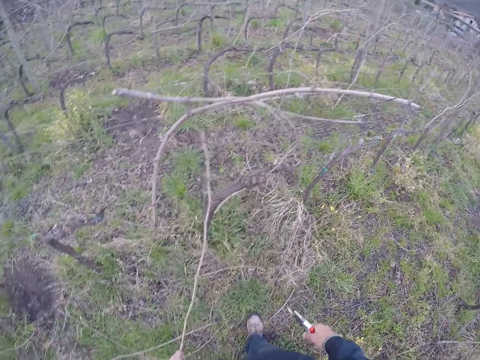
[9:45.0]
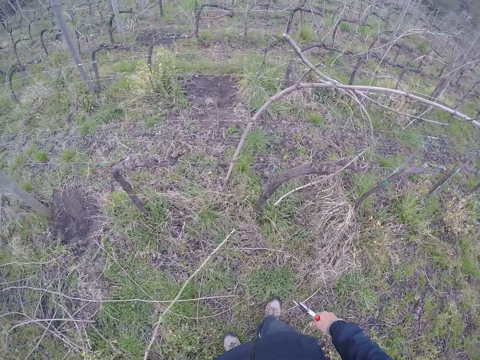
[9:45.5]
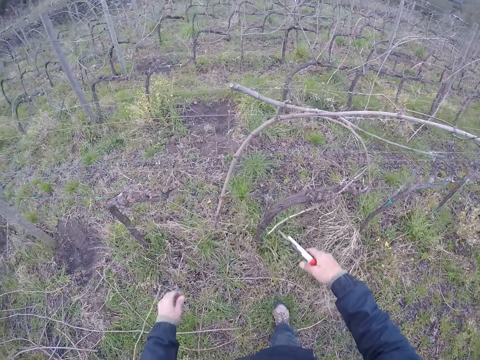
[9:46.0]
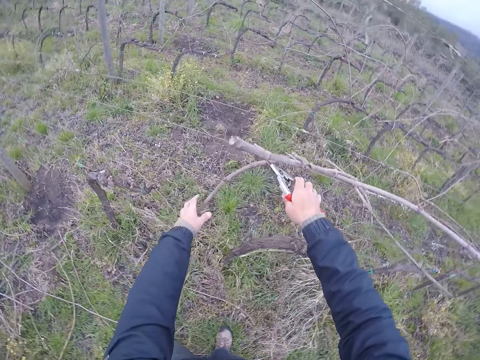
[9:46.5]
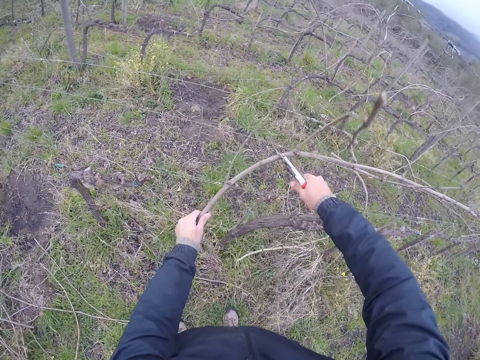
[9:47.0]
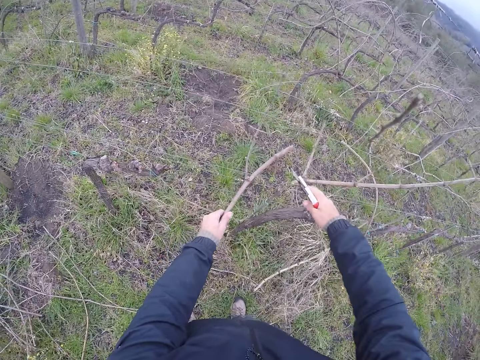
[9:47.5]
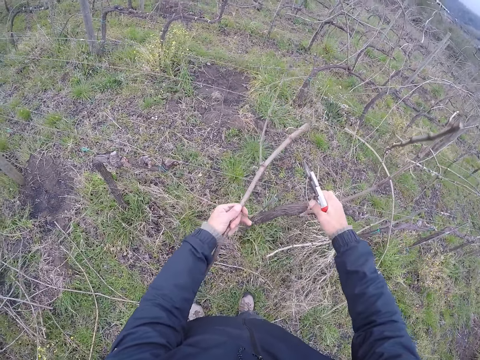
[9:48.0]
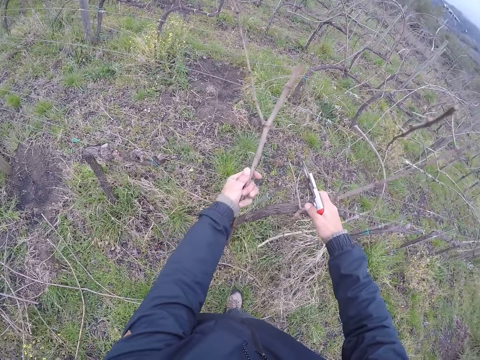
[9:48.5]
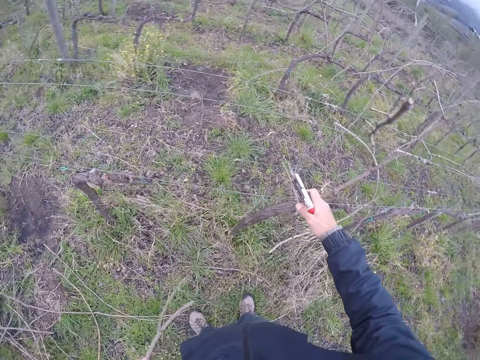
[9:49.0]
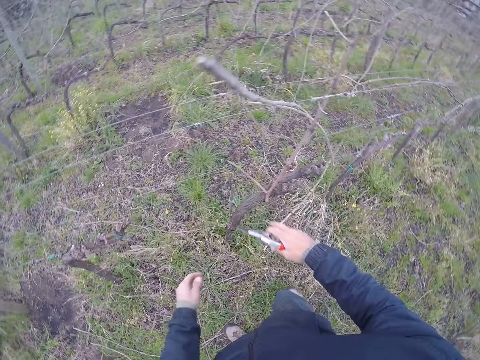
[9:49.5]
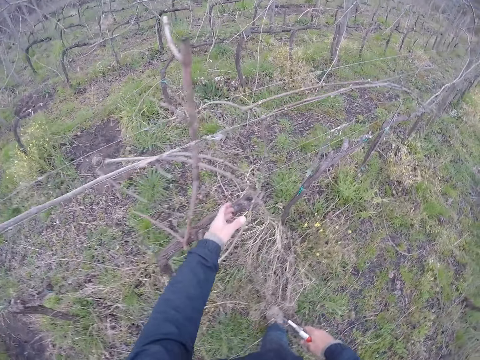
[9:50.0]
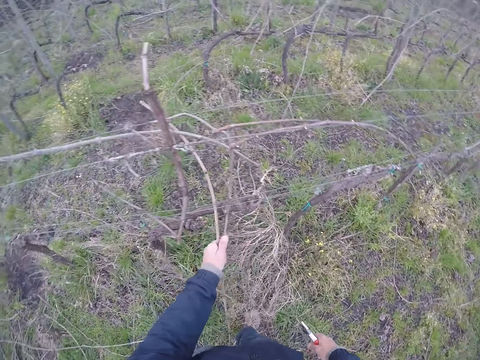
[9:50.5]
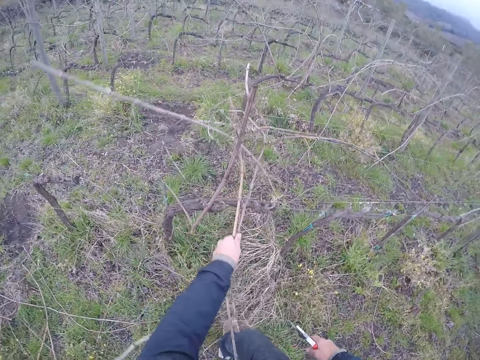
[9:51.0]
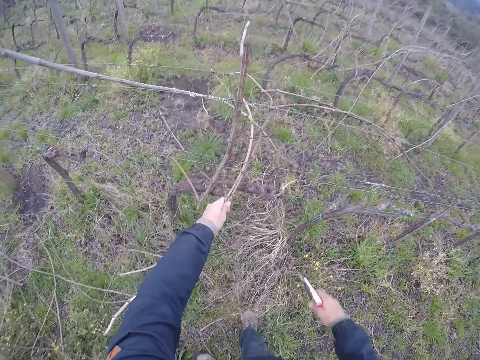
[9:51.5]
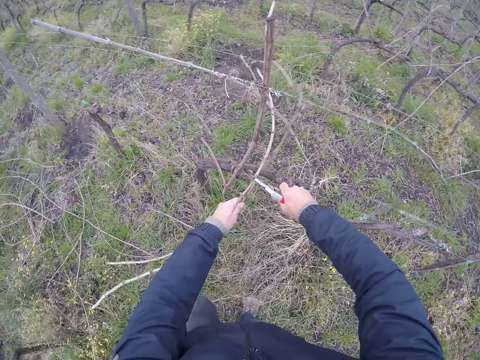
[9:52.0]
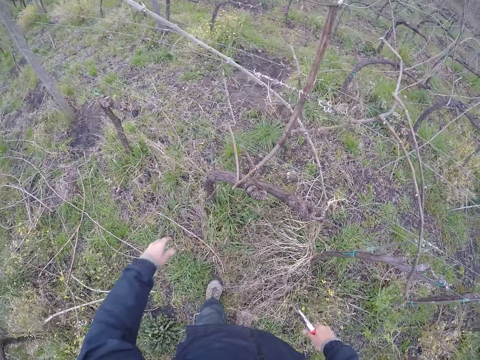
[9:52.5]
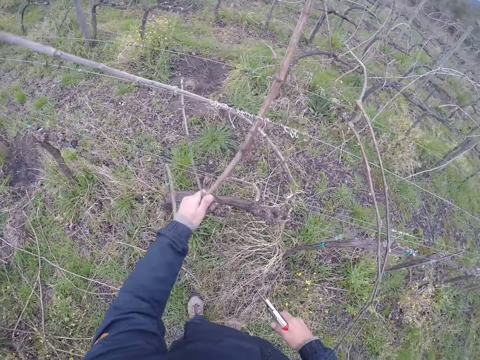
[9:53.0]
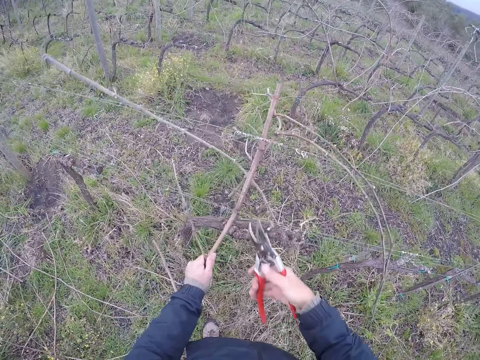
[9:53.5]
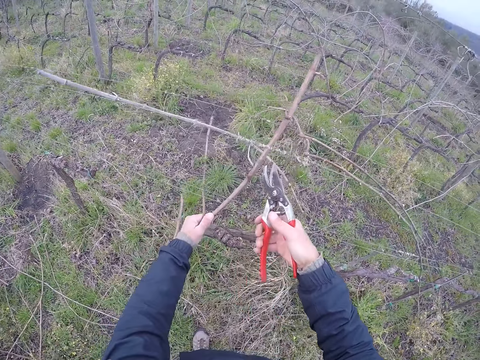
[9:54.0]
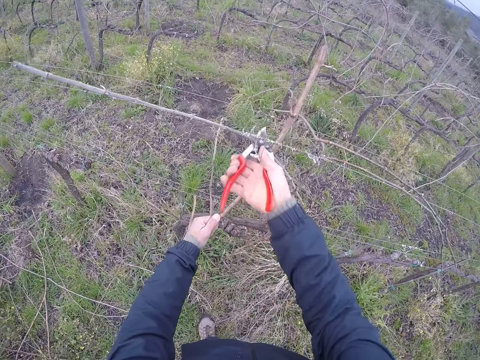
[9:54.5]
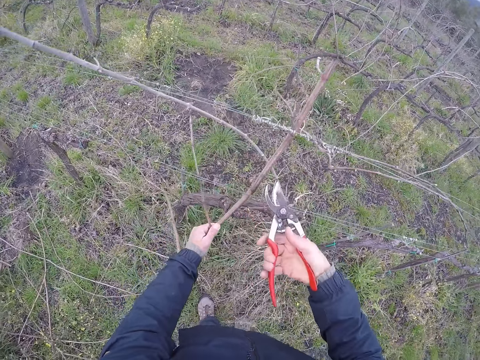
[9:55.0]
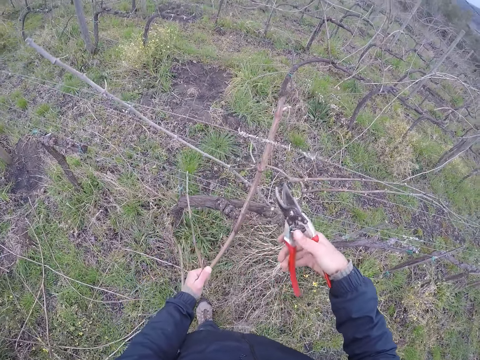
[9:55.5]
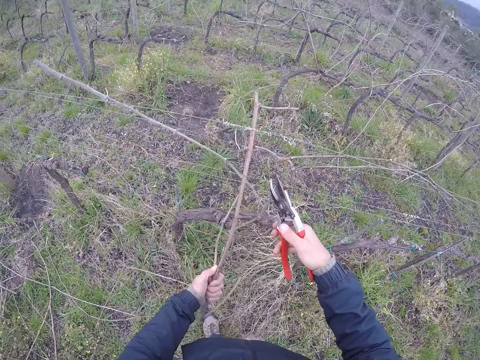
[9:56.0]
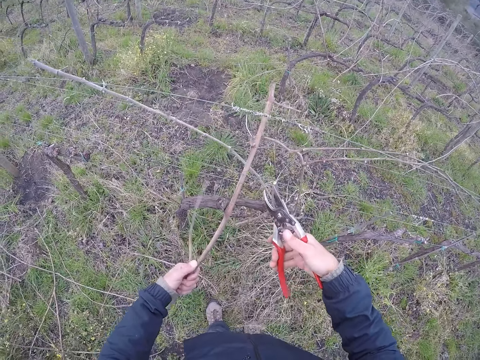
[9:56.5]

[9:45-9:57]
The camera wearer throws the twigs on the ground with his left hand. He pulls a twig from the fence with his left hand. He cuts the twig with the pruner in his right hand. He pulls the twig from the fence with his left hand. He throws the twigs on the ground with his left hand. He holds the branch. He pulls a twig from the fence with his left hand. He cuts the twig with the pruner in his right hand. He holds the branch. He pulls the twig from the fence with his left hand.

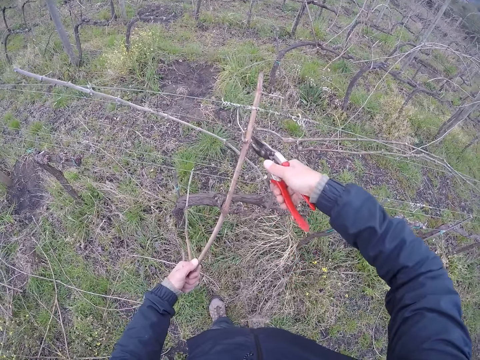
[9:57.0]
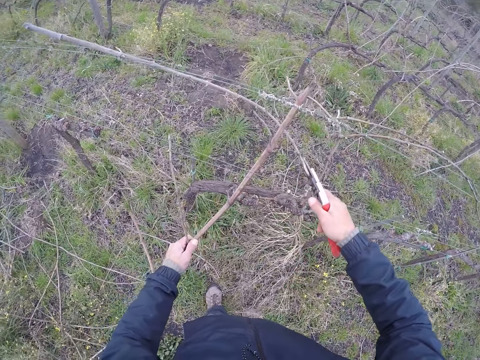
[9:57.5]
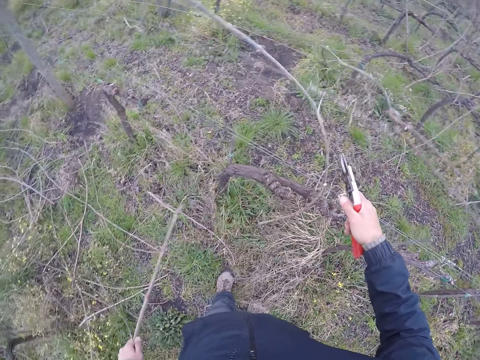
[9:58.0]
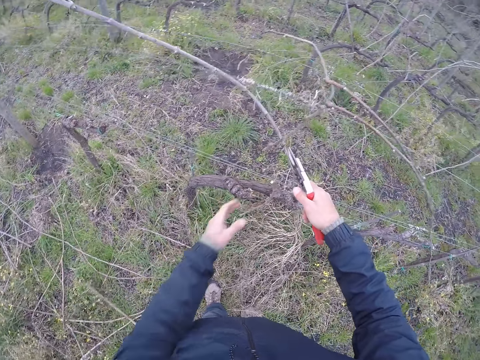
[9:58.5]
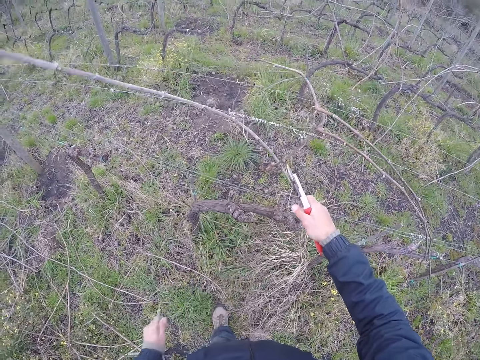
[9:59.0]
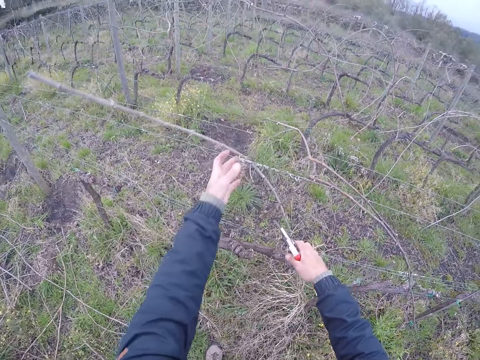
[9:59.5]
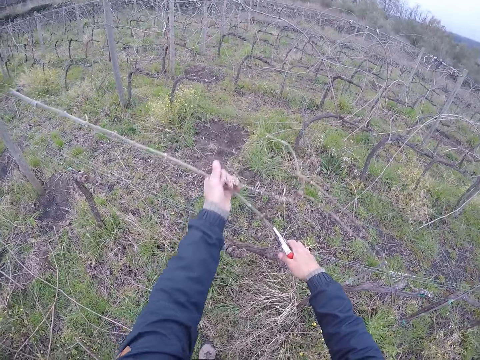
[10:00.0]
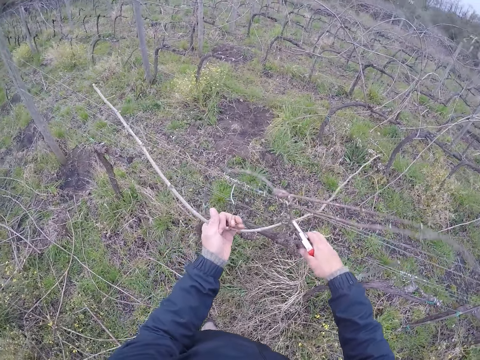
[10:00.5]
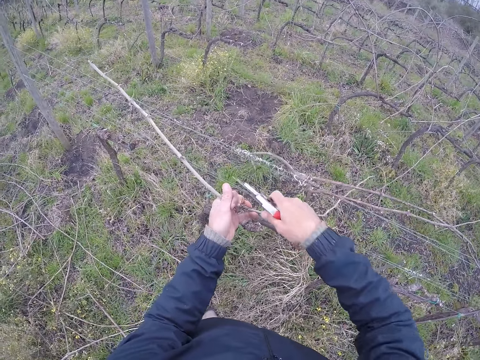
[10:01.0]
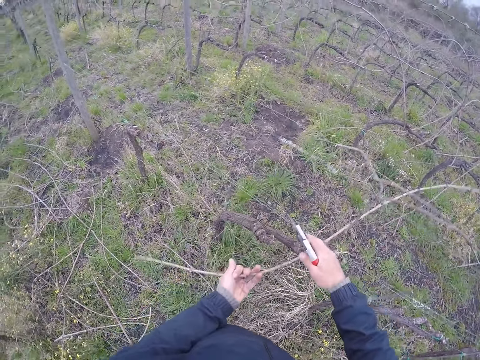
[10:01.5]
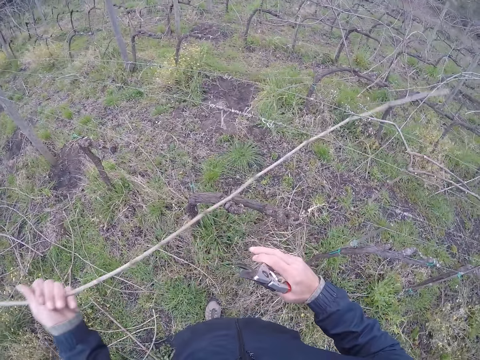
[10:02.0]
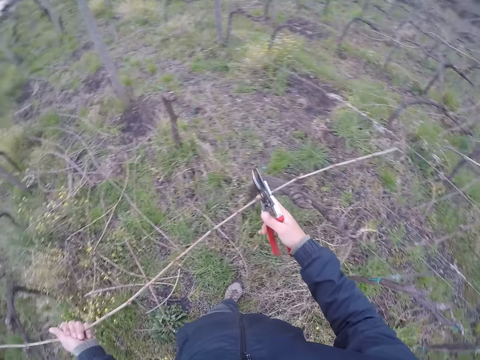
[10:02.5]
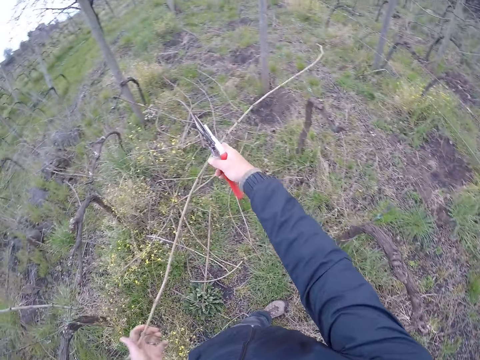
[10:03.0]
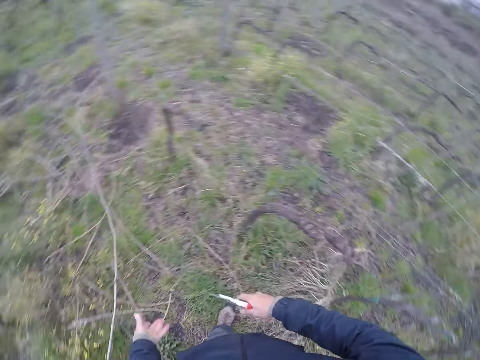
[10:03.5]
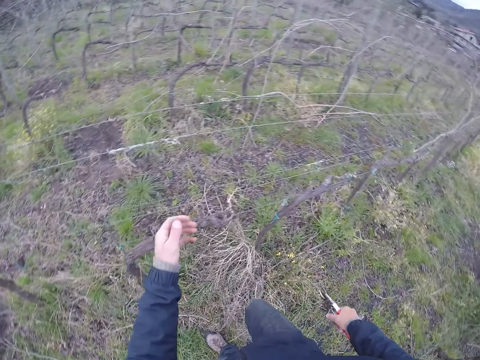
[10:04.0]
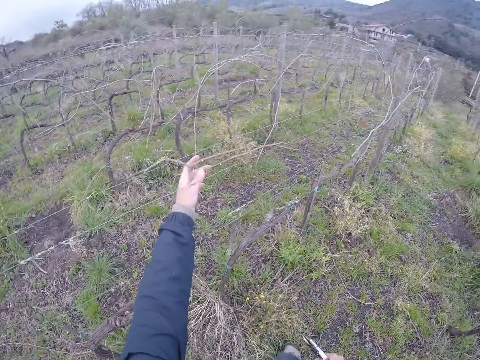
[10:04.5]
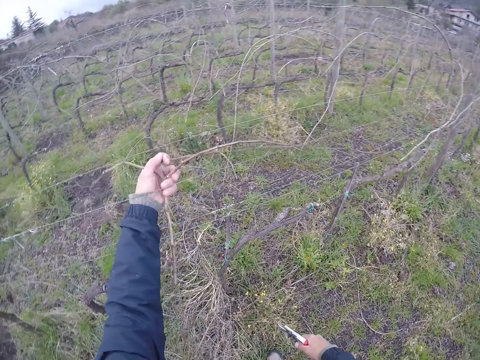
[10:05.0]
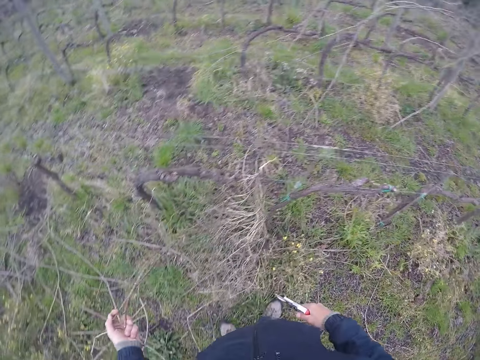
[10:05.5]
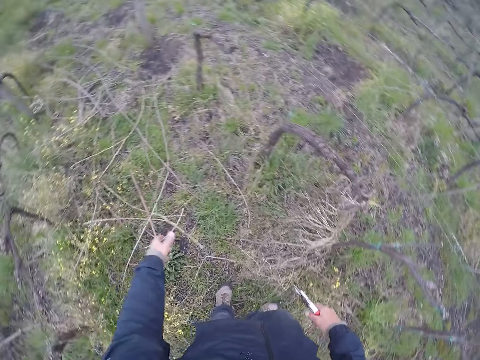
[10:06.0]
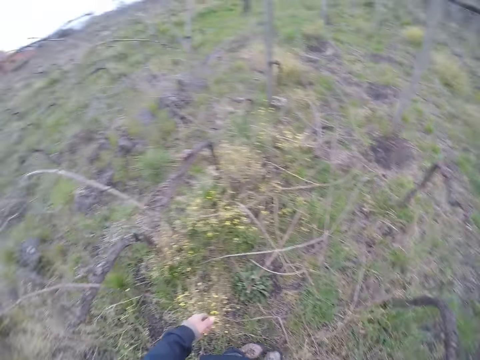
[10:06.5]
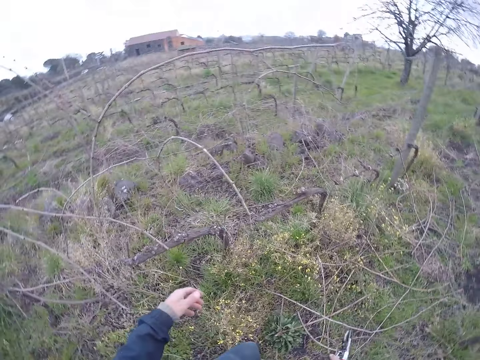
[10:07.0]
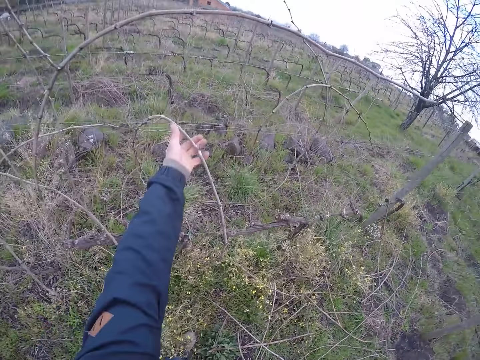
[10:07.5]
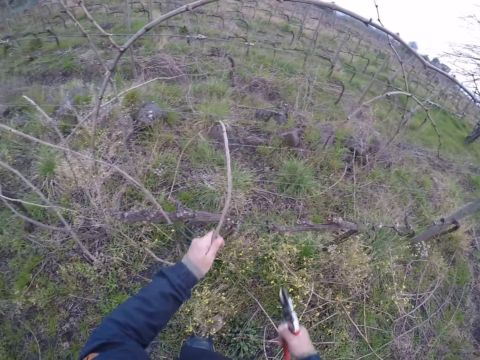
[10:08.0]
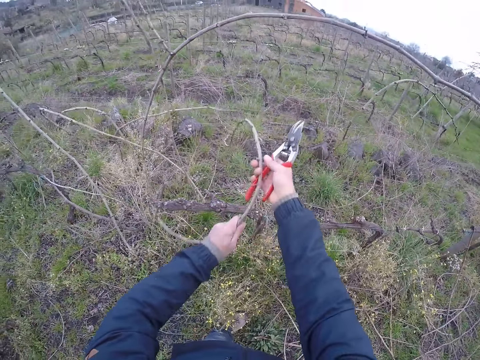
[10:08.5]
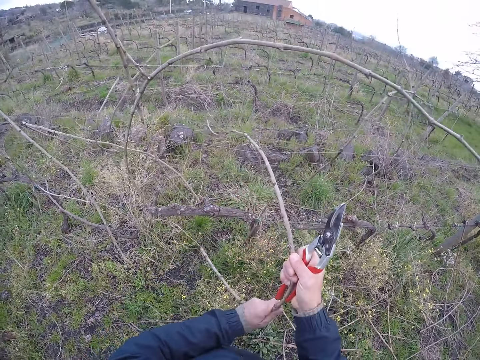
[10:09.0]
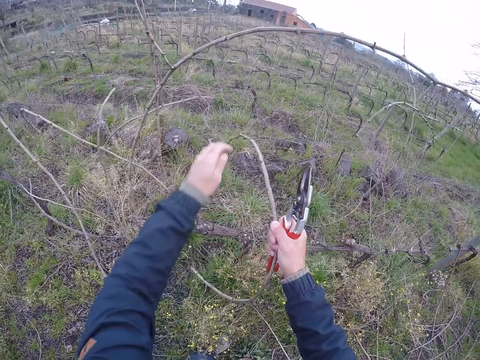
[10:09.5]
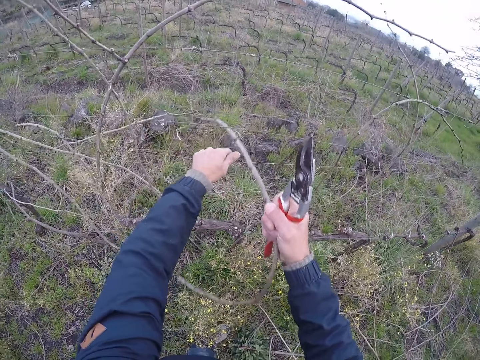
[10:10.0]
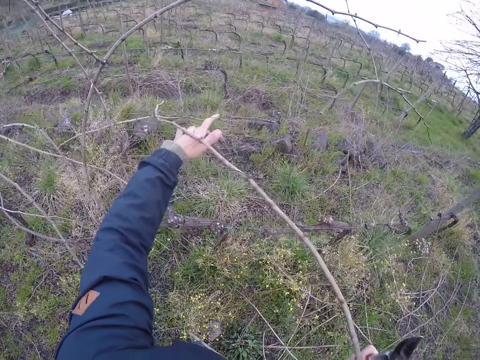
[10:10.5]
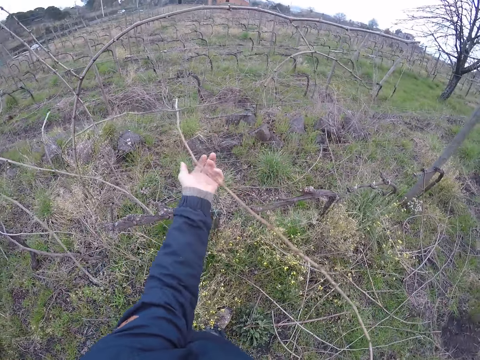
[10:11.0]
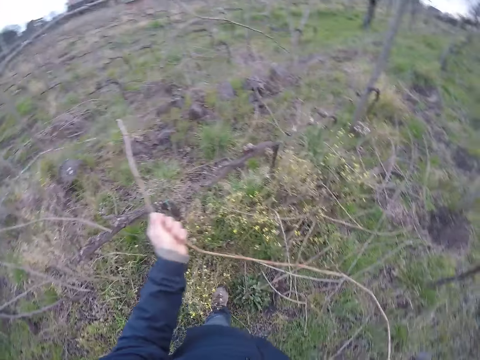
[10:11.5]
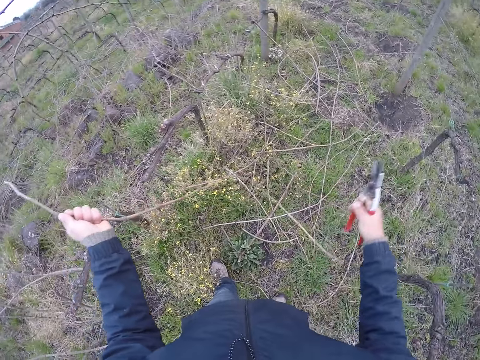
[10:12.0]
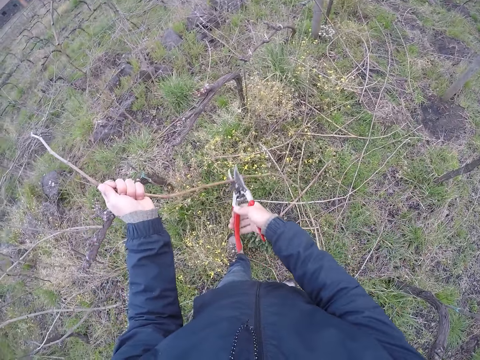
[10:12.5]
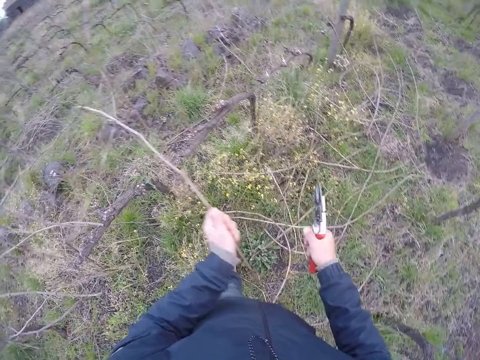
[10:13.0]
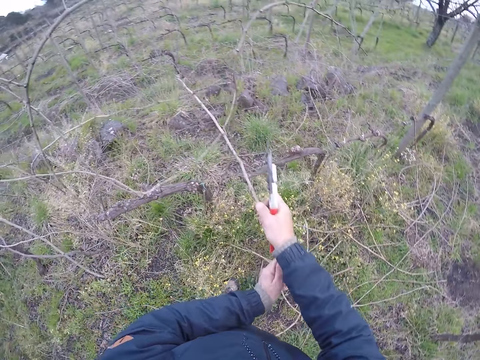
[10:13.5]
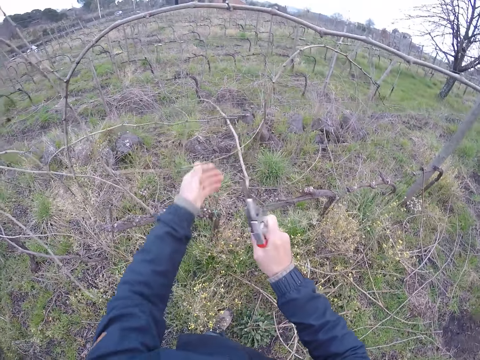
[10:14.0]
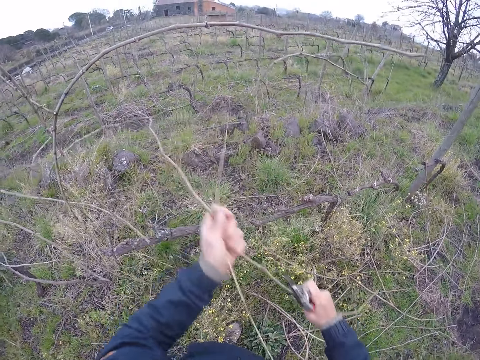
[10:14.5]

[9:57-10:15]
The camera wearer cuts the twig with the pruner in his right hand. He pulls the twig from the fence with his left hand. He throws the twigs on the ground with his left hand. He pulls a twig from the fence with his left hand. He throws the twigs on the ground with his left hand. He pulls a twig from the fence with his left hand. He cuts the twig with the pruner in his right hand. He pulls the twig from the fence with his left hand. He throws the twigs on the ground with both hands. He pulls twigs from the fence with his left hand. He throws the twigs on the ground with his left hand. He pulls a twig from the fence with his left hand. He pulls the twig from the fence with both hands. He holds the branch. He pulls down the fence with his left hand. He pulls the twig from the fence with both hands. He cuts the twig with the pruner in his right hand. He pulls the twig from the fence with his left hand. He pulls the twig from the fence with both hands.
